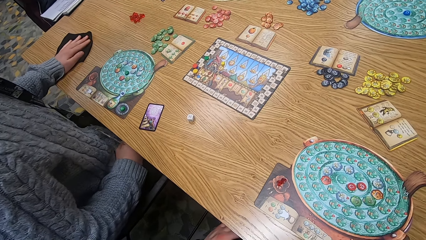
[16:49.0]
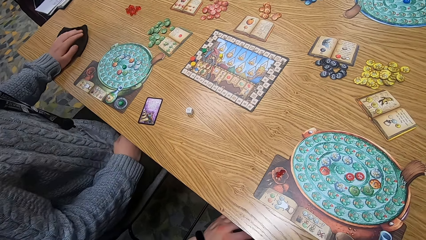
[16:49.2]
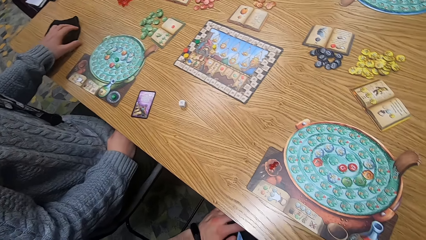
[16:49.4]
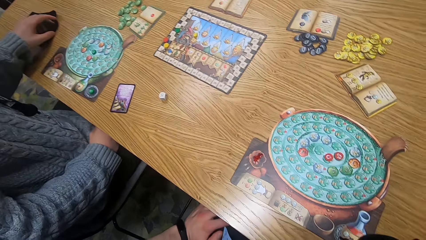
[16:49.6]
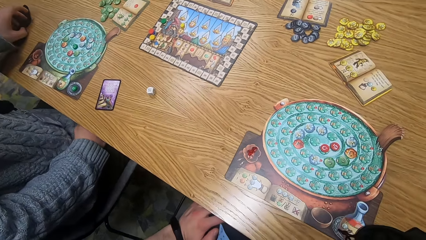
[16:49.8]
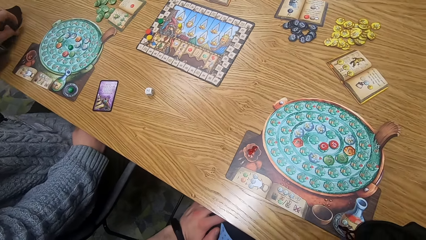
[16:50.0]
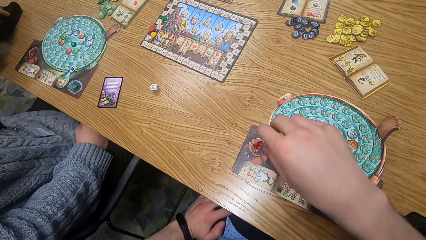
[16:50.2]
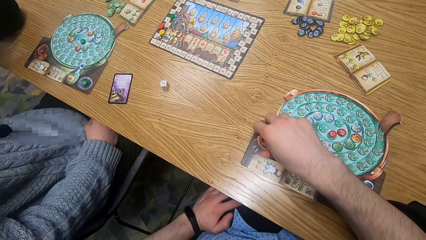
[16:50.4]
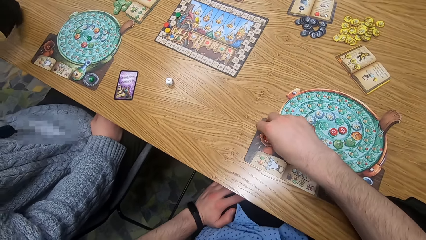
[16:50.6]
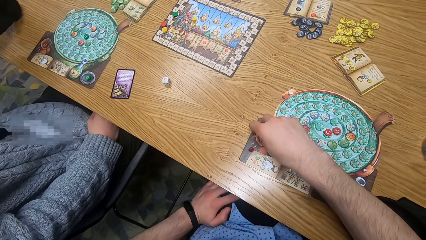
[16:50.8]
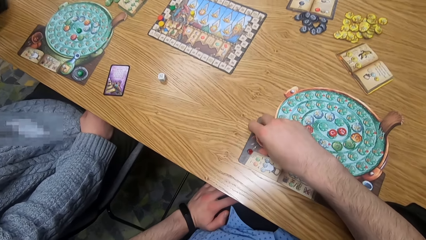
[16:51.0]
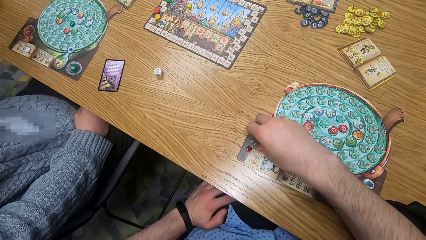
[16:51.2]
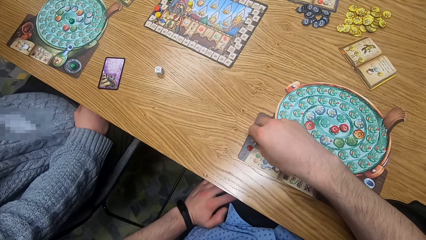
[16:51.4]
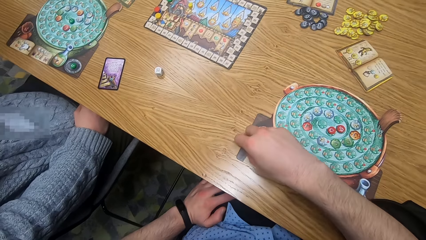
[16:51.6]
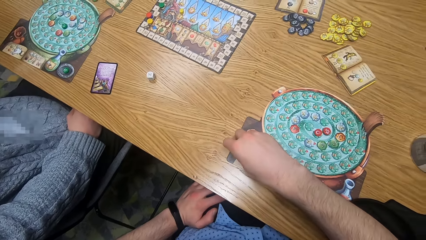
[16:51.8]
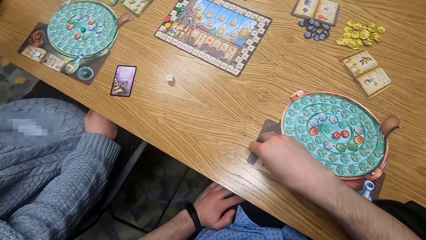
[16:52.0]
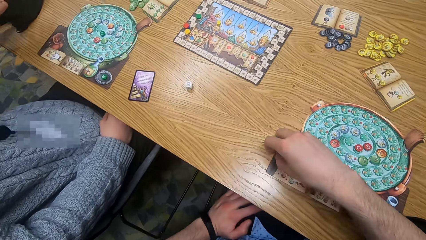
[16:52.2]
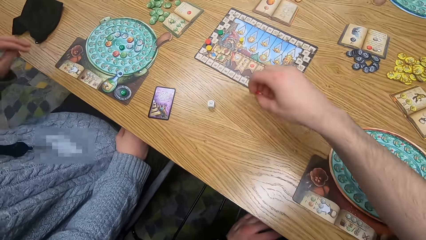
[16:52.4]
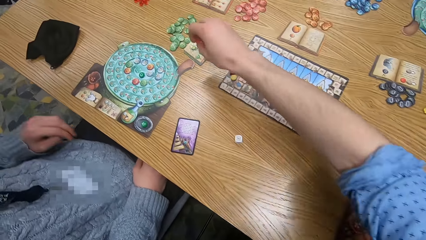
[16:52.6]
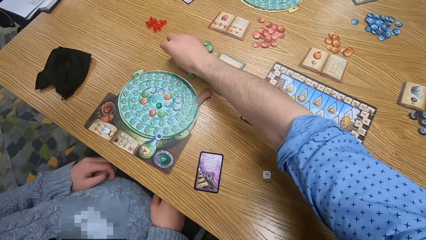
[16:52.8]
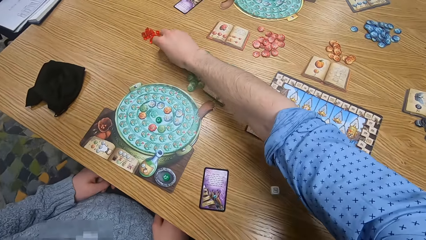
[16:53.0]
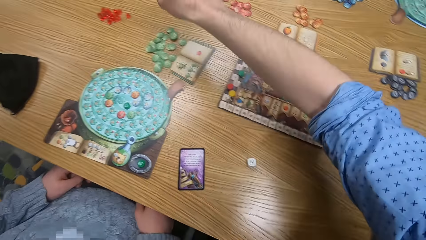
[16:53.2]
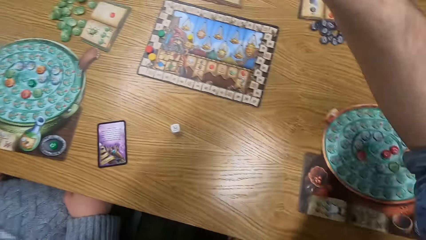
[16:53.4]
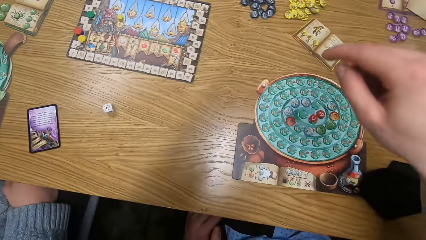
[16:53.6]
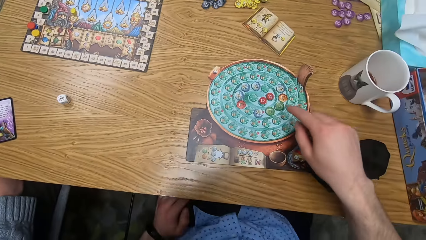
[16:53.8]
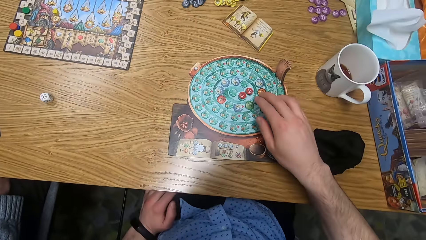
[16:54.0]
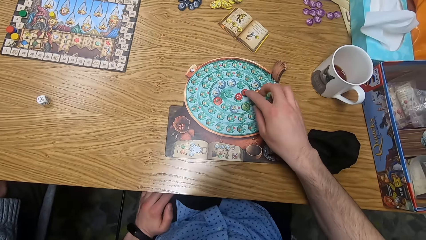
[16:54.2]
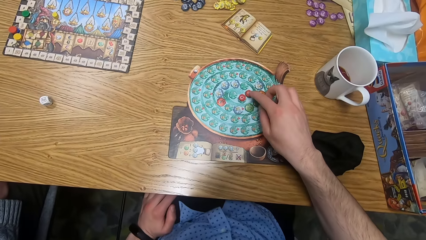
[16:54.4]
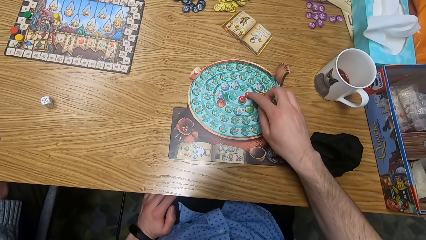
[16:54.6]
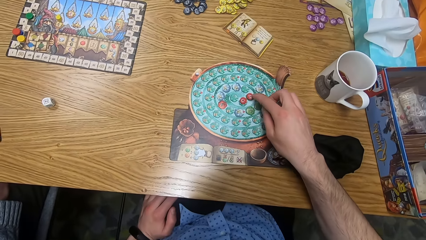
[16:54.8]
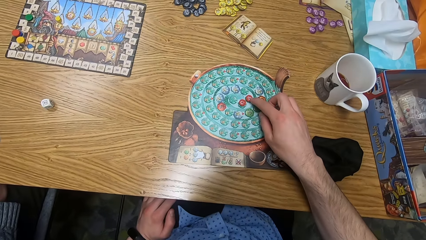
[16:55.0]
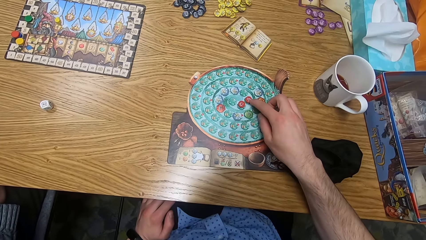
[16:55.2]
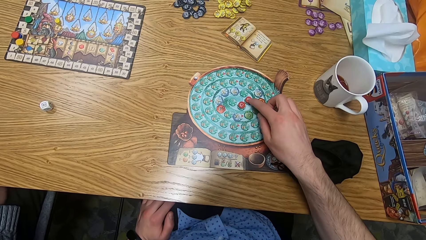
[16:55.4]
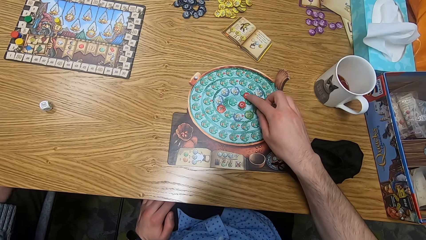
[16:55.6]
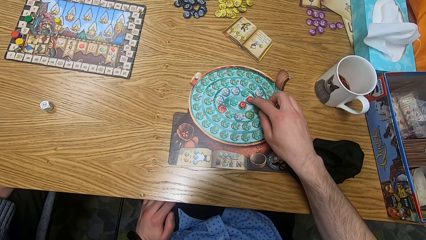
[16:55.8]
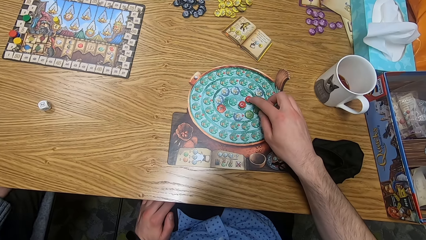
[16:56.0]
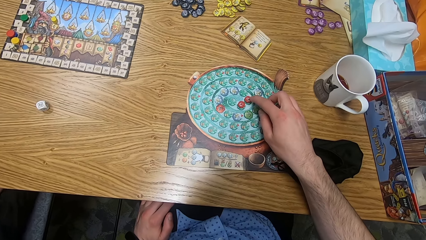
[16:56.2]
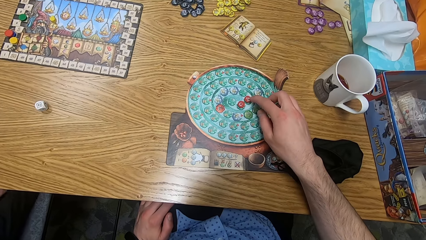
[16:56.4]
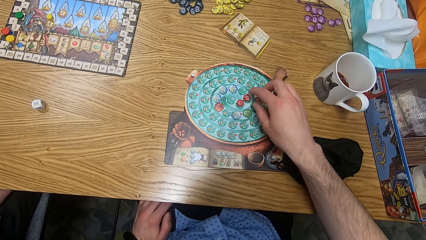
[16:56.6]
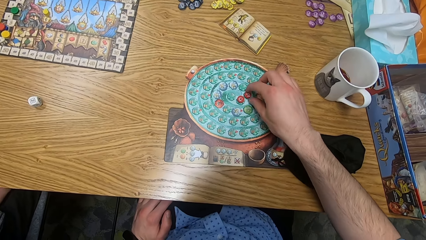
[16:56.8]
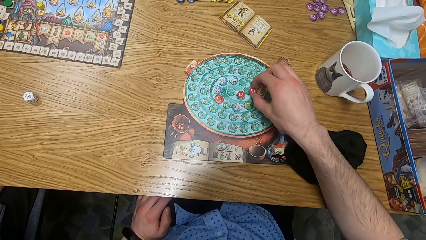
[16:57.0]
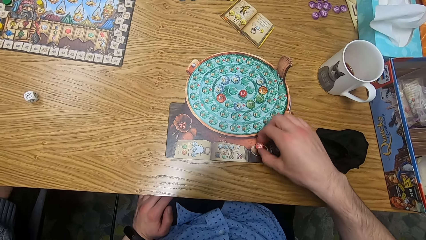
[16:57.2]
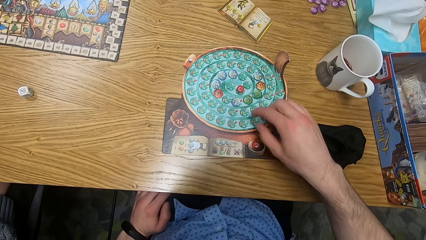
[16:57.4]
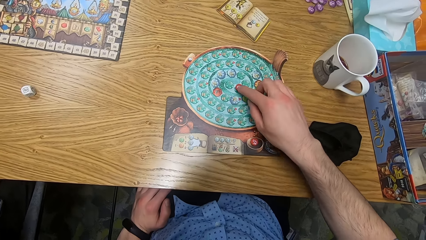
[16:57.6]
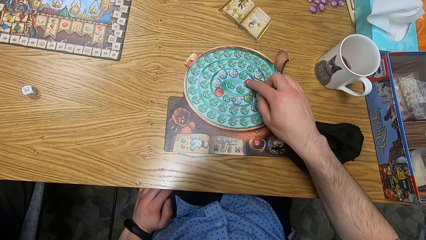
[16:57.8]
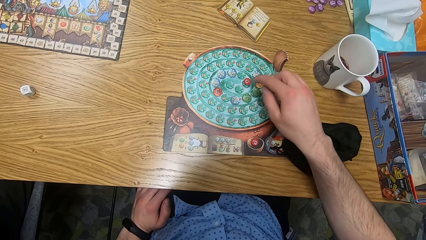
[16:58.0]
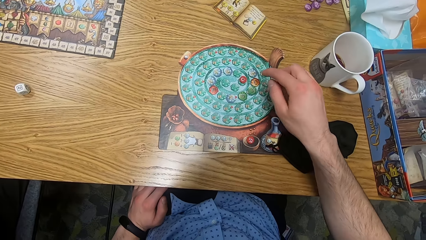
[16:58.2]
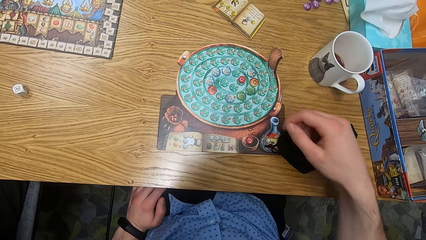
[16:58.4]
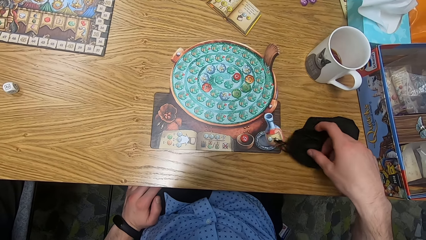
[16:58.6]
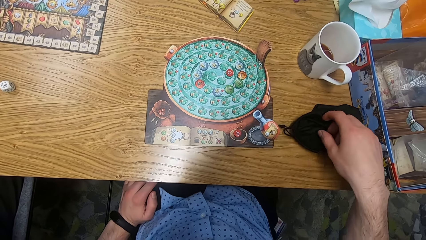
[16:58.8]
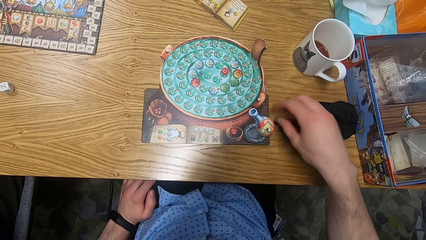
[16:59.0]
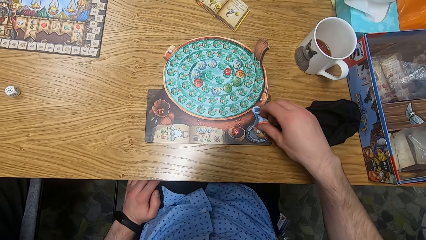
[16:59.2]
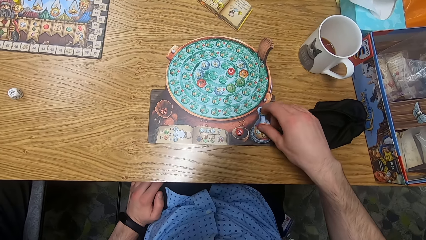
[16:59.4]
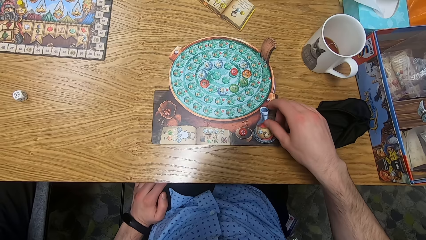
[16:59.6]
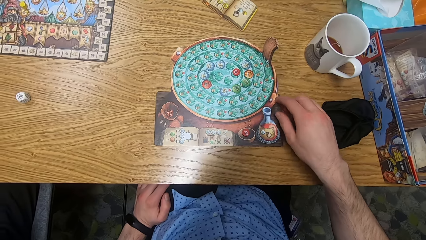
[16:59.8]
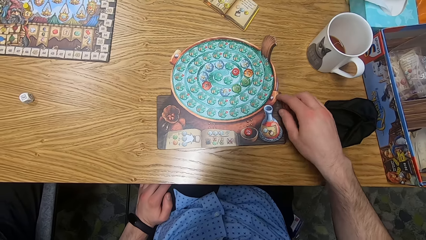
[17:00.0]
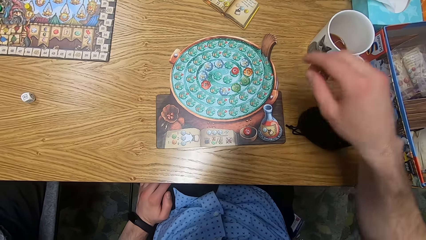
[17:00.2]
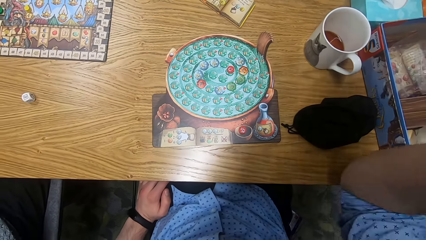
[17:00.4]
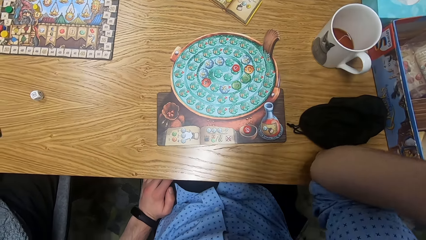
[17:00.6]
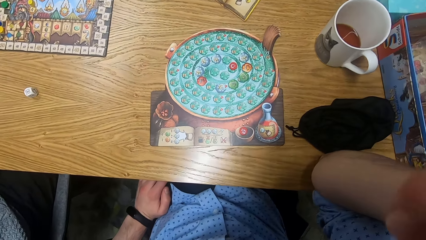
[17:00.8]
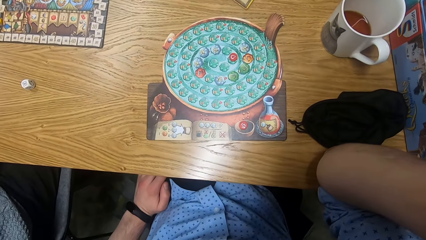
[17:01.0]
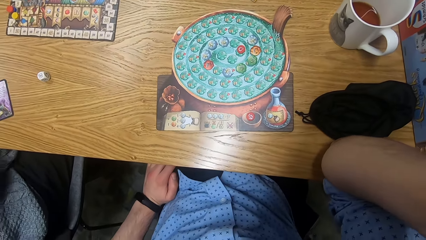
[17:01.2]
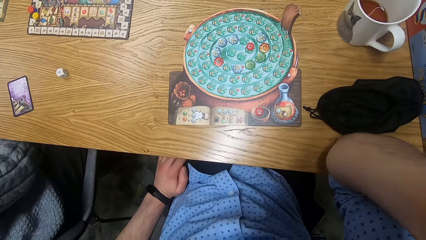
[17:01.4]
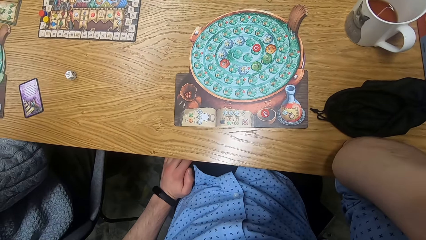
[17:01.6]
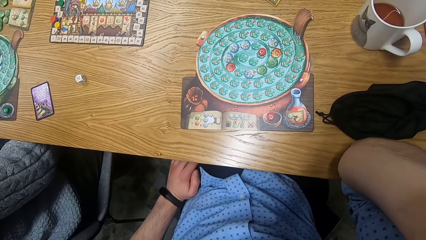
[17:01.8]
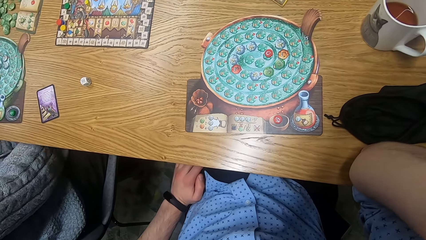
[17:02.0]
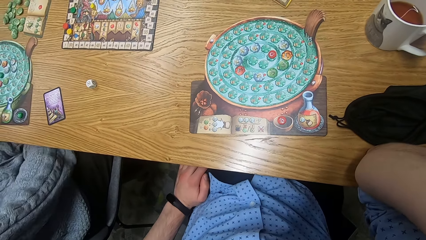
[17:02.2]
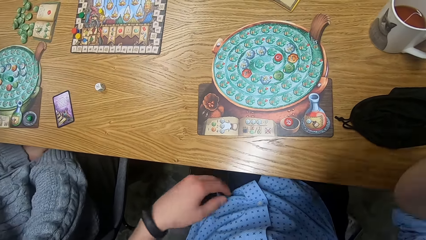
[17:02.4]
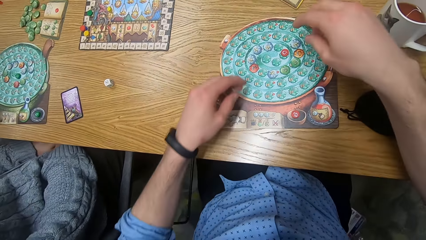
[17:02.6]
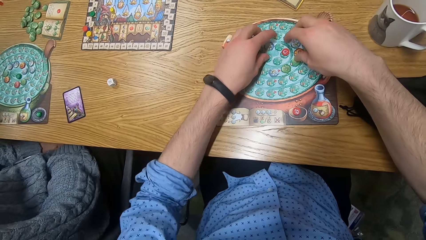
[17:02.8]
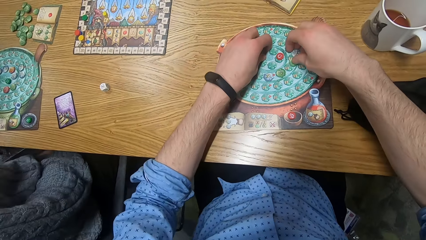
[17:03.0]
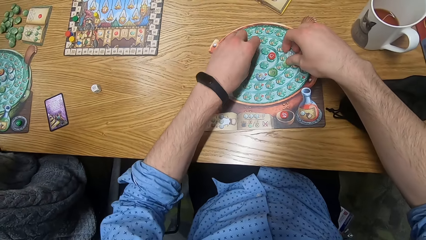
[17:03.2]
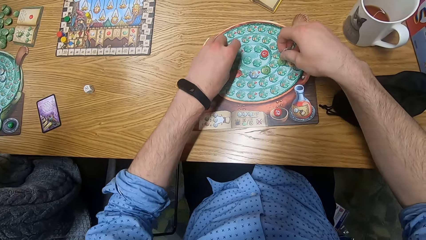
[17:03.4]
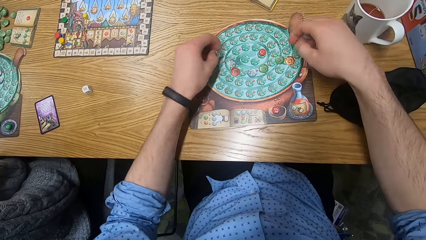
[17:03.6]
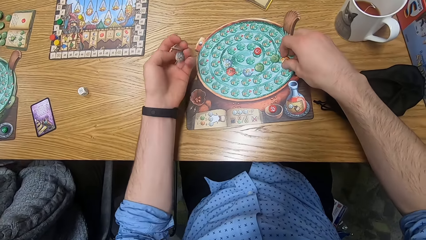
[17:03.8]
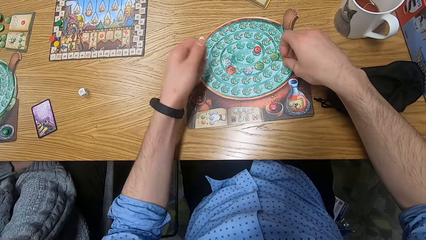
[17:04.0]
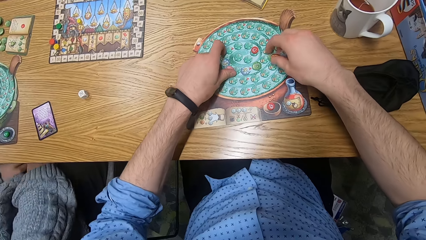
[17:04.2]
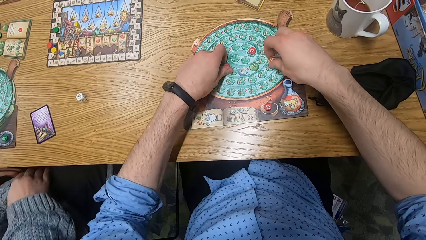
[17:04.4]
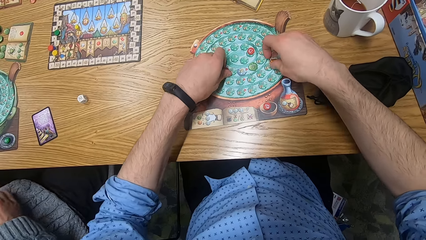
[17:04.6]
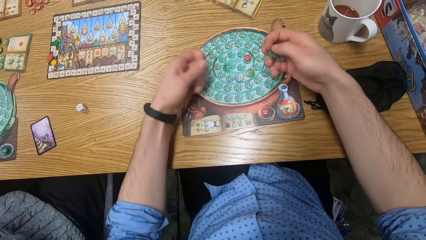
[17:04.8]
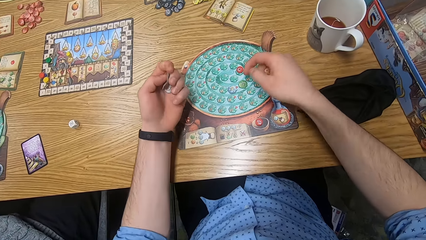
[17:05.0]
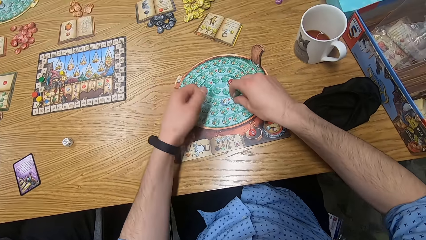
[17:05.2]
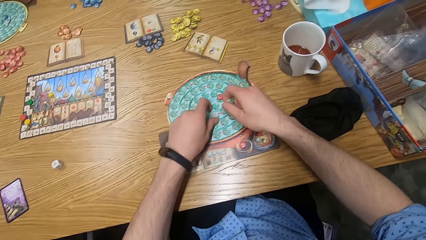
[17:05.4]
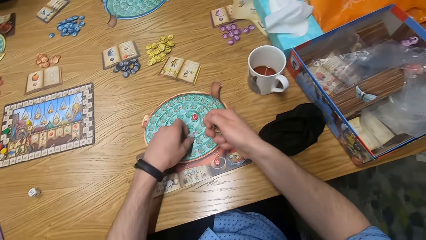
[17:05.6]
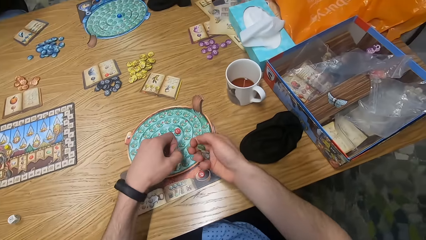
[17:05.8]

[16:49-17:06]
The camera wearer picks the red chips on the player board with his right hand. He drops the red chips in his right hand on the other side of the table. He moves a chip on the player board to the flask area of the player board with his right hand. He shifts the bag on the table with his right hand and adjusts the flask on the player board with his right hand. He picks chips from the player board with his hands.
